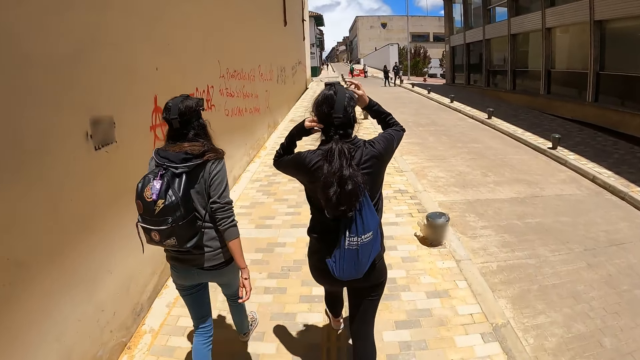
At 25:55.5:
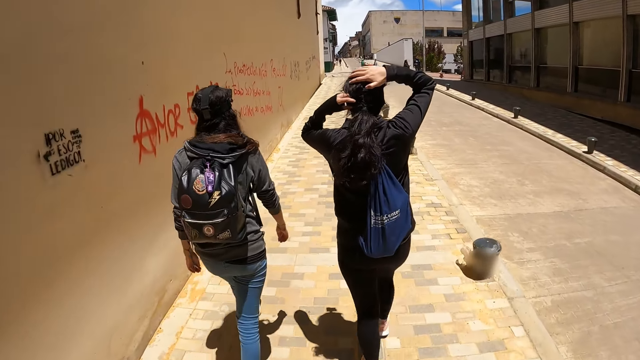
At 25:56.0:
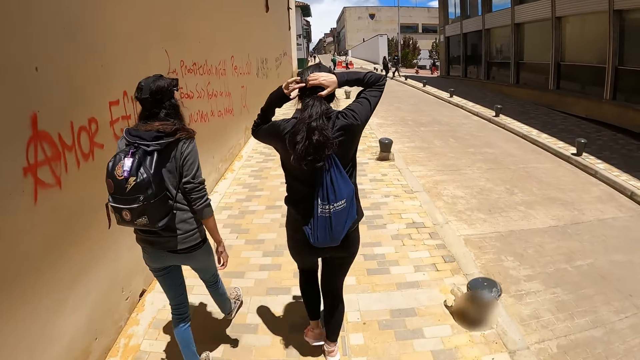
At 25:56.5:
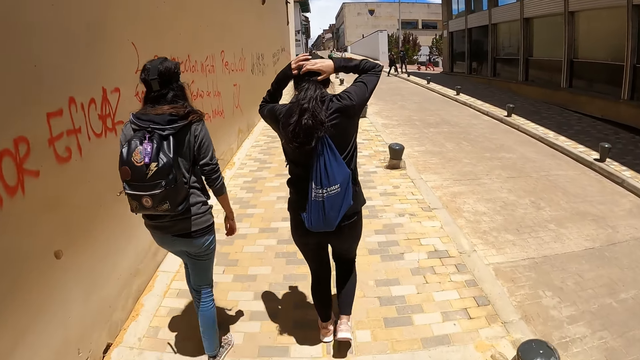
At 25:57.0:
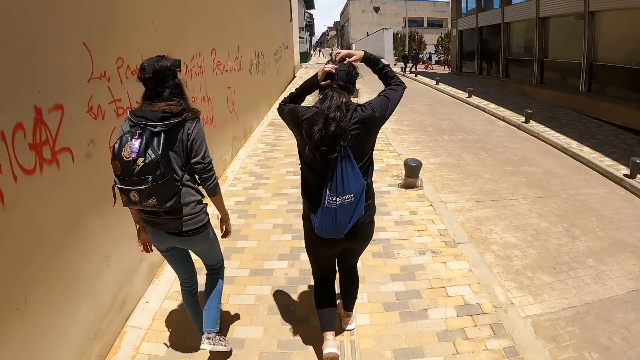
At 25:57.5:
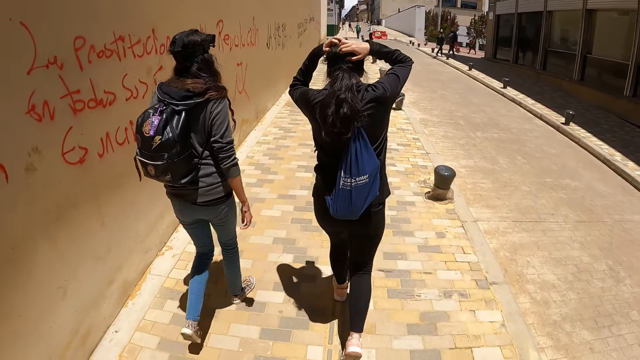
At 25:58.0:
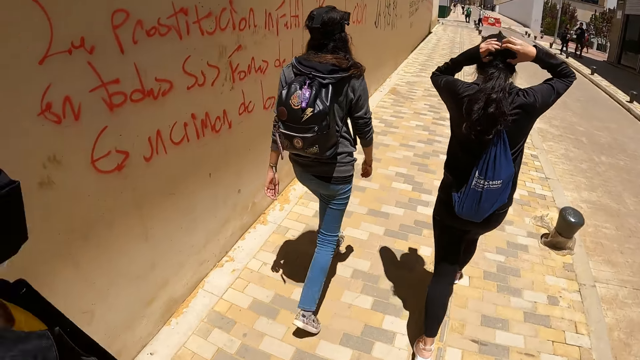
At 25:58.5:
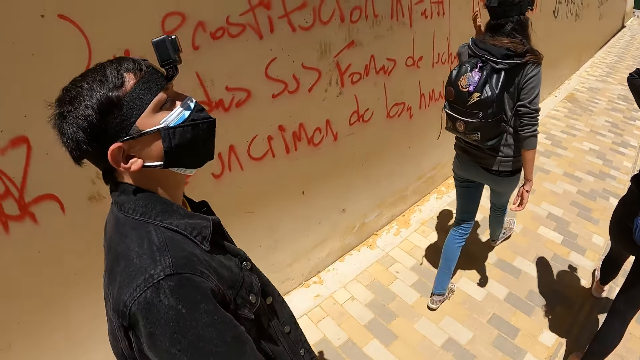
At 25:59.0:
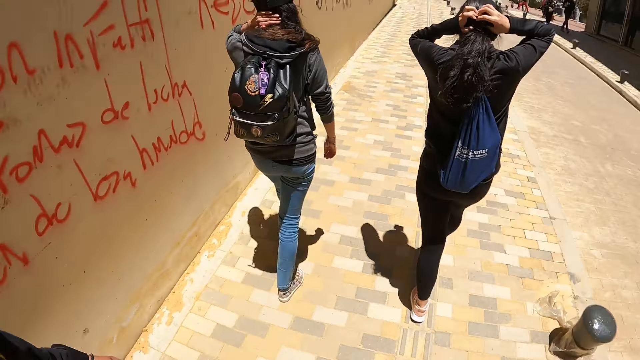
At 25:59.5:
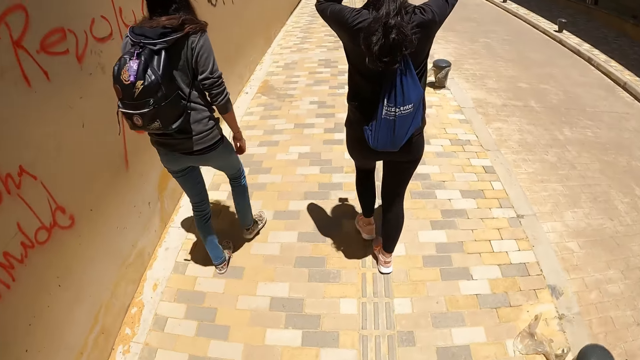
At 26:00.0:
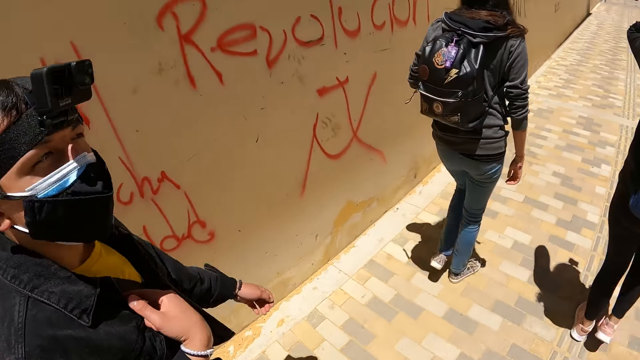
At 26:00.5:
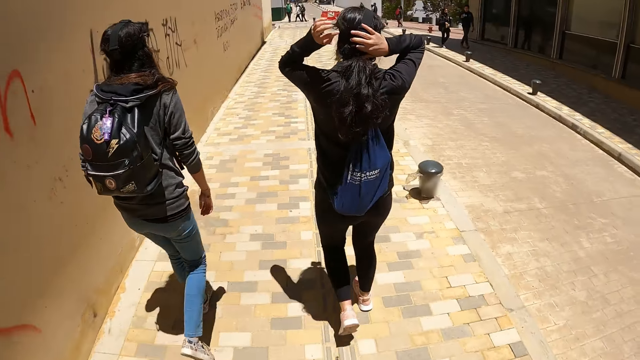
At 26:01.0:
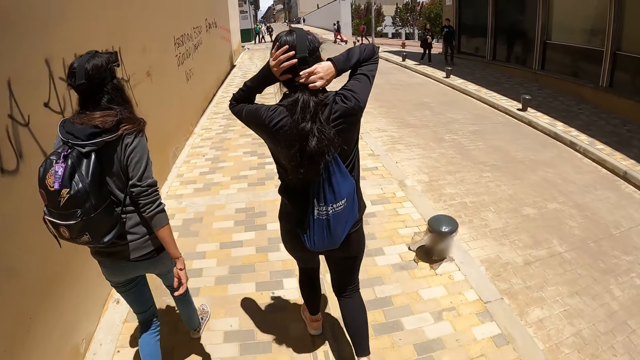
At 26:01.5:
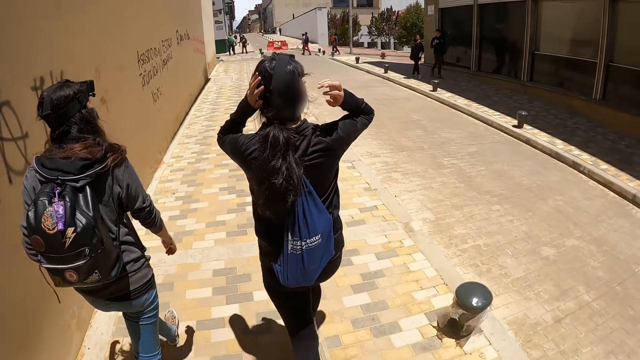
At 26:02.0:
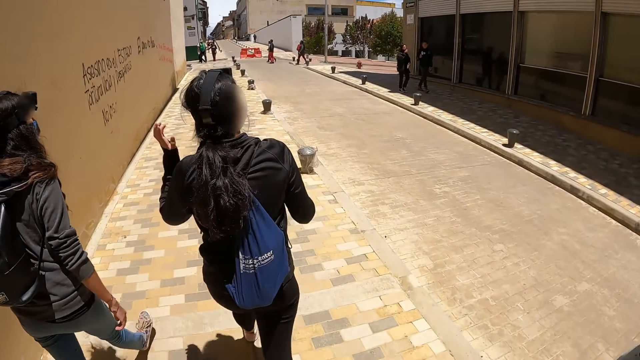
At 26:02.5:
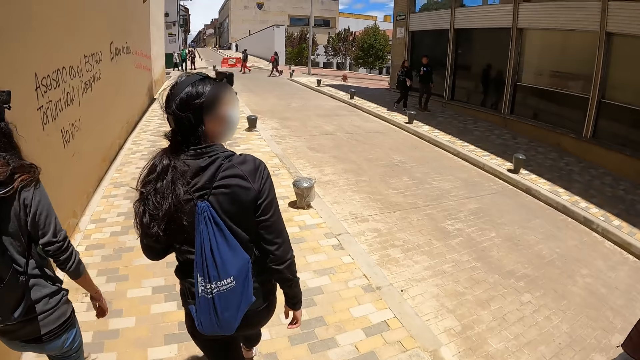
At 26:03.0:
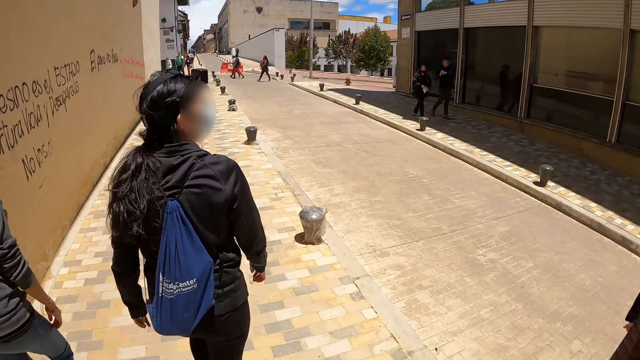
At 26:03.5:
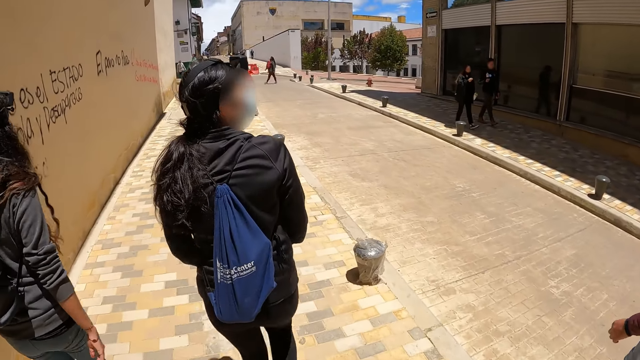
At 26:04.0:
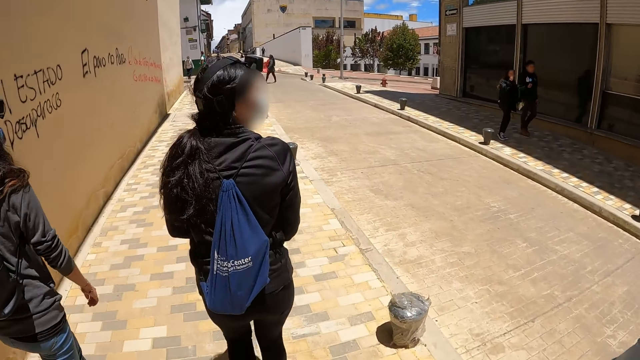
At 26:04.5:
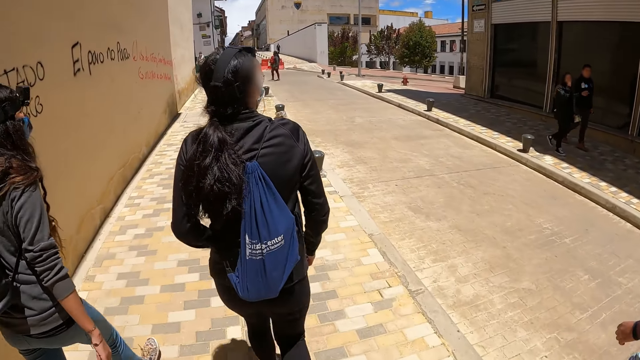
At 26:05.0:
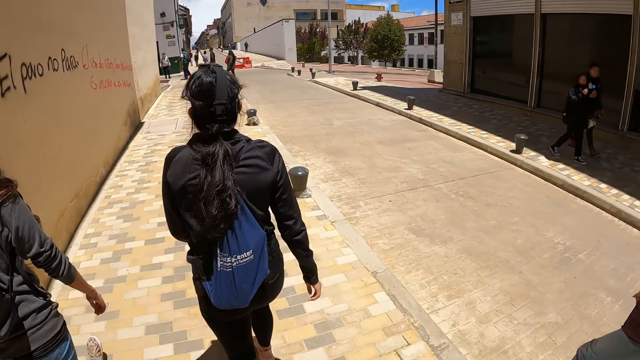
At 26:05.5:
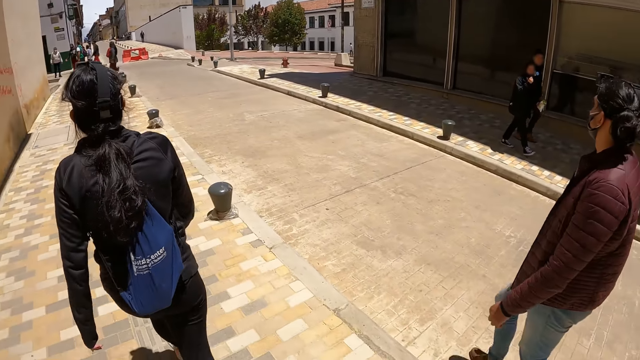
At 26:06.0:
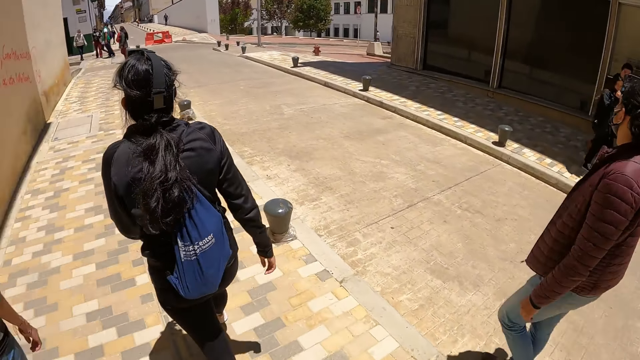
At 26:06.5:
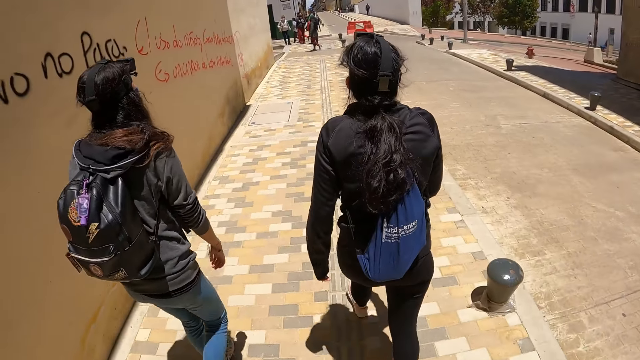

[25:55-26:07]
The camera wearer looks at a man. The man speaks with gestures to the camera wearer.

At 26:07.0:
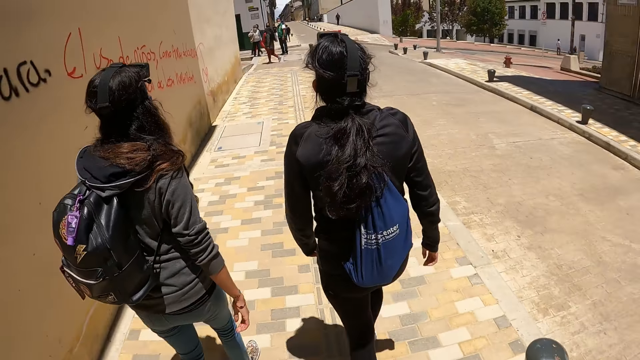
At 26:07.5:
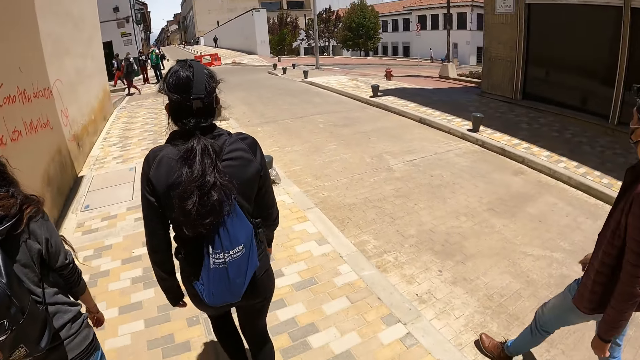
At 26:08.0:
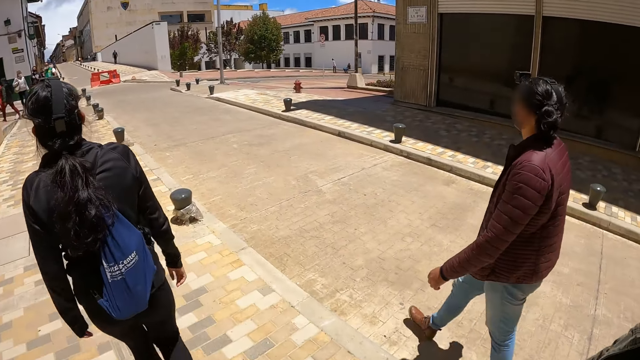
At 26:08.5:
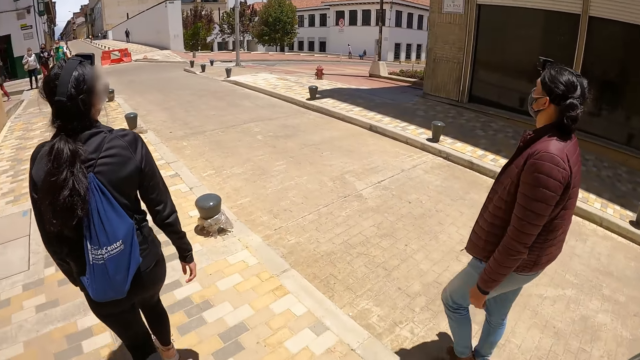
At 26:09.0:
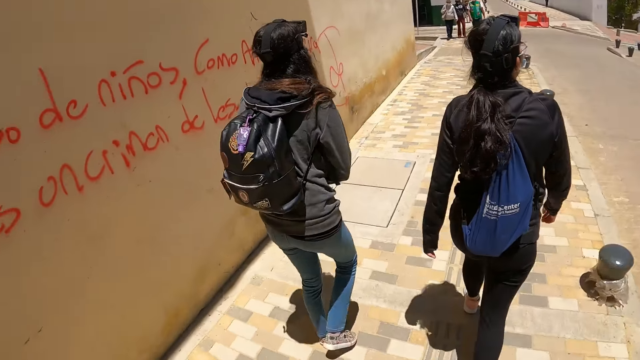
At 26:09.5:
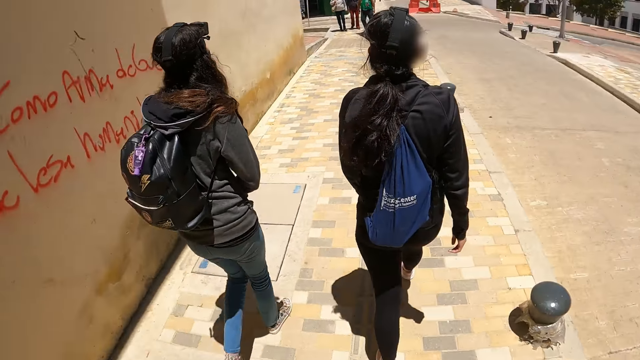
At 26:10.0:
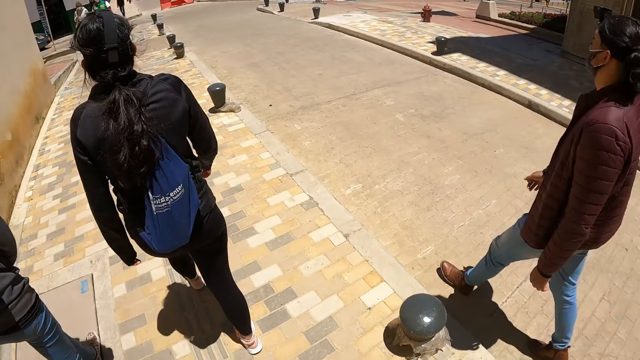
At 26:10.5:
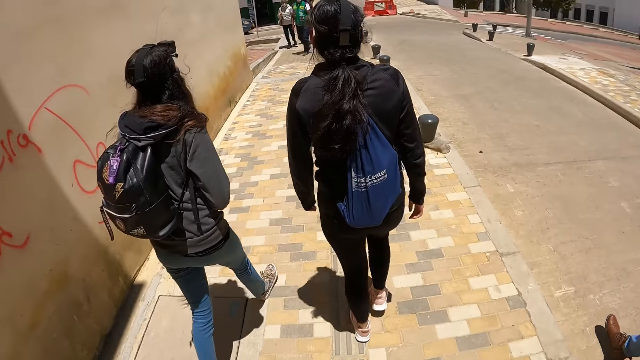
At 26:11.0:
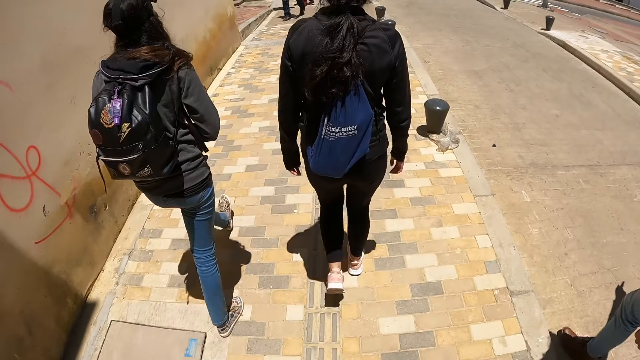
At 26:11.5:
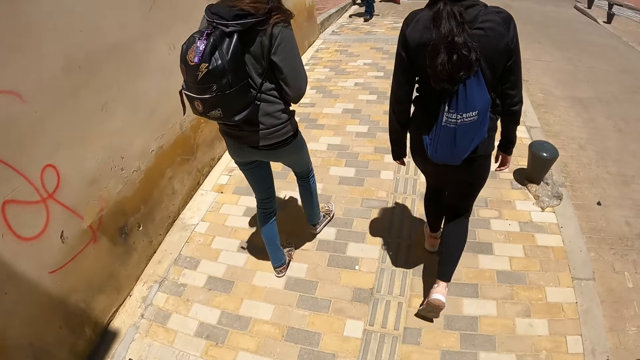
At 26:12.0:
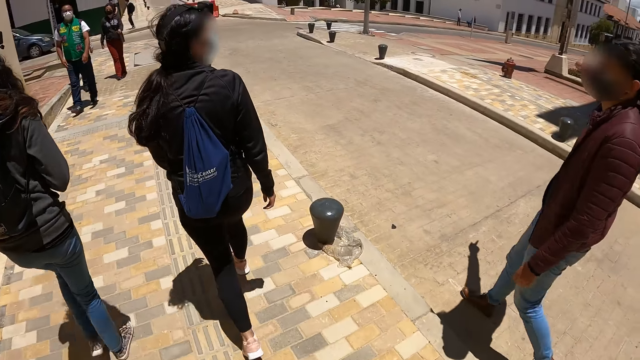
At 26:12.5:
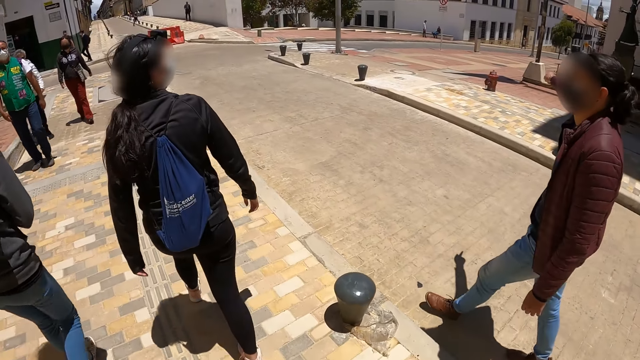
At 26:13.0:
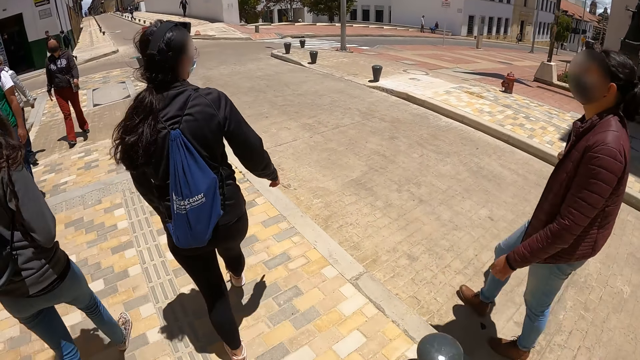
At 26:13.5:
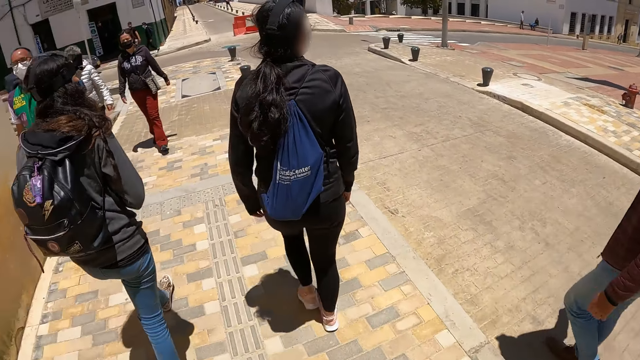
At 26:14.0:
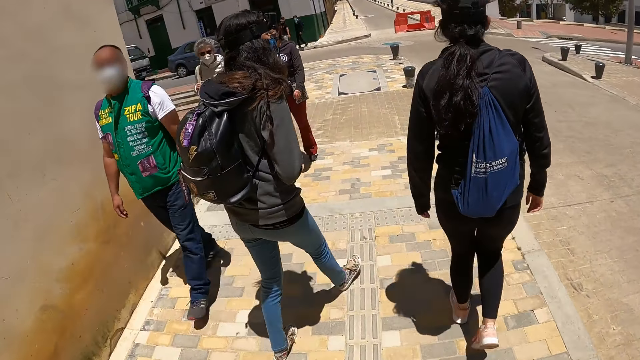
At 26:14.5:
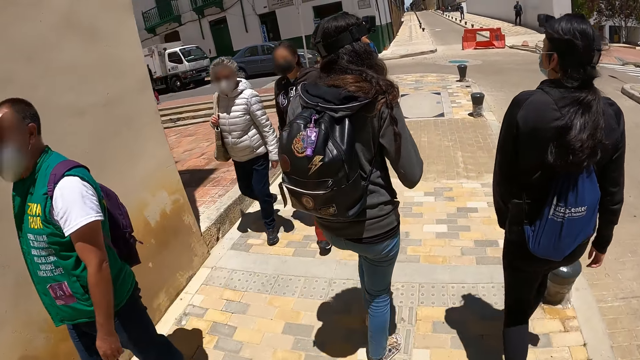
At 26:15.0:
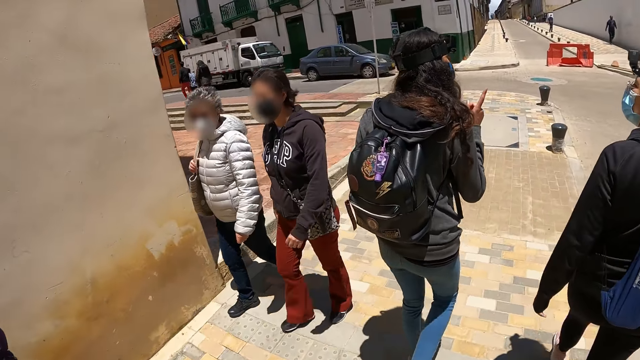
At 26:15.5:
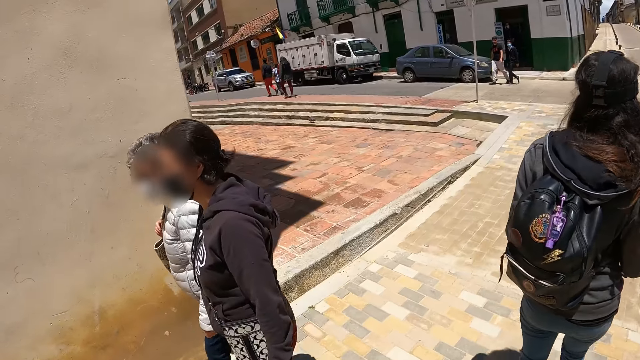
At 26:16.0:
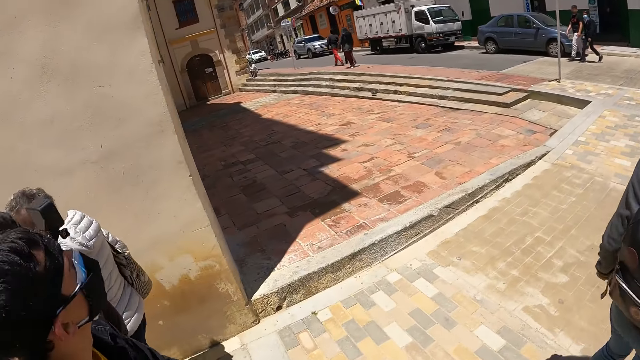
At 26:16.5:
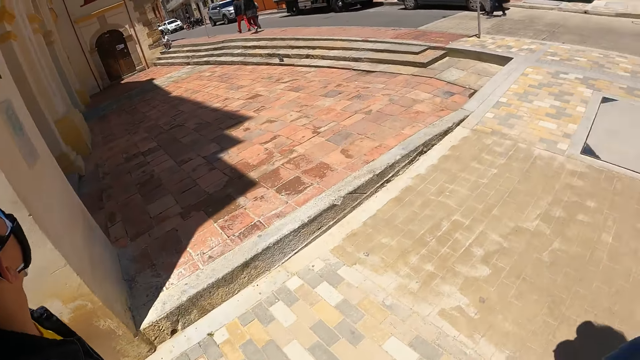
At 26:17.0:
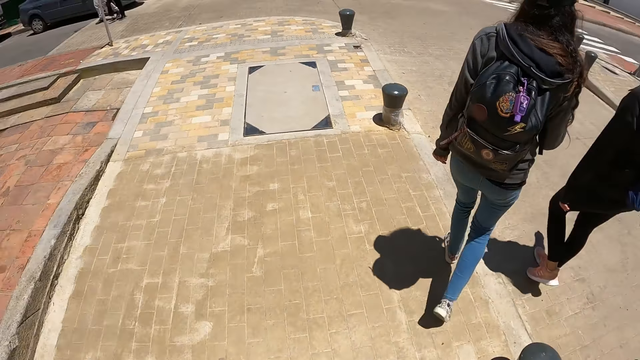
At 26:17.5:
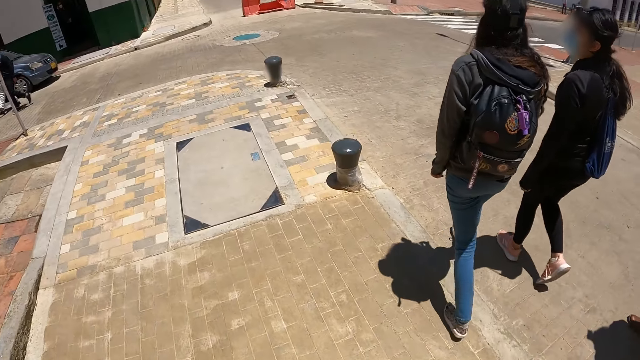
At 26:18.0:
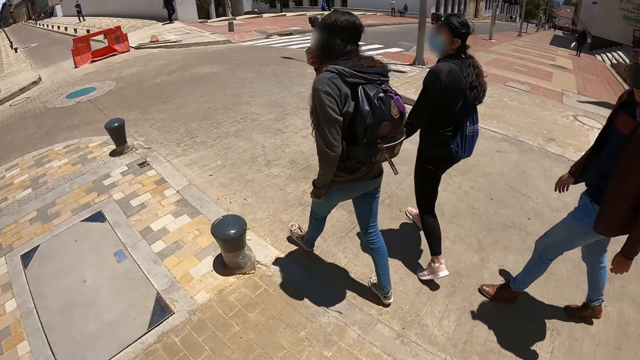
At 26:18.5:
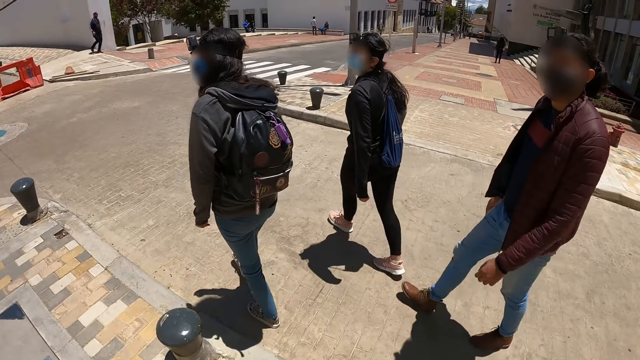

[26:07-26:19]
The camera wearer looks around.
